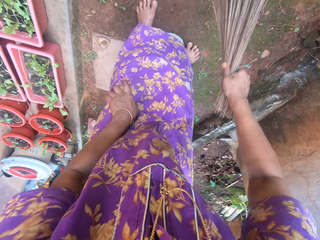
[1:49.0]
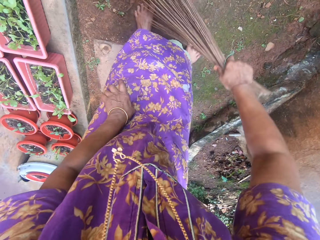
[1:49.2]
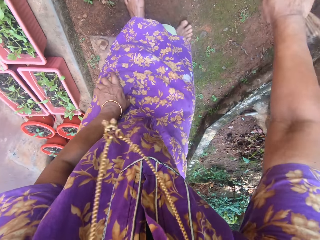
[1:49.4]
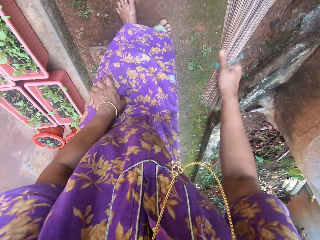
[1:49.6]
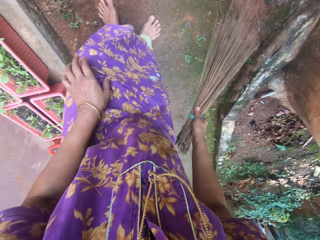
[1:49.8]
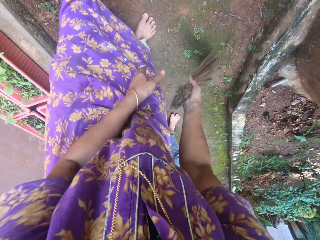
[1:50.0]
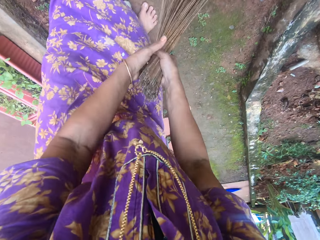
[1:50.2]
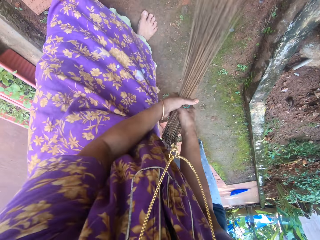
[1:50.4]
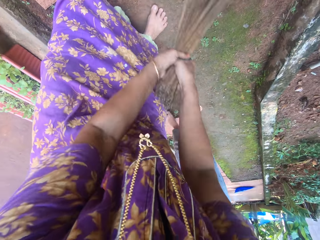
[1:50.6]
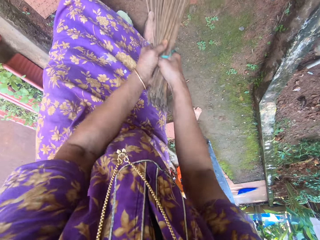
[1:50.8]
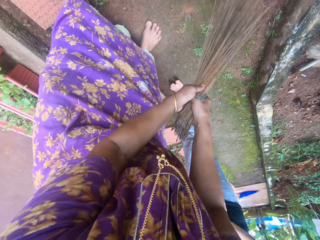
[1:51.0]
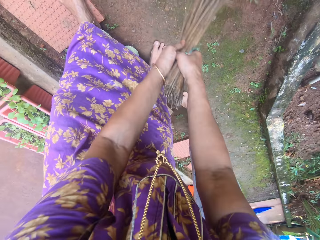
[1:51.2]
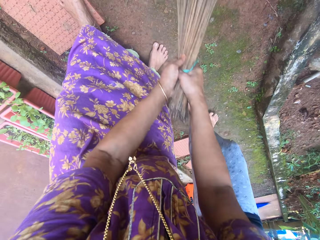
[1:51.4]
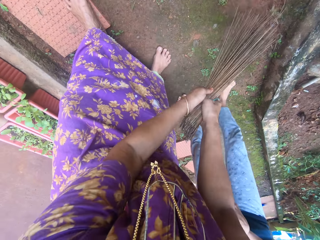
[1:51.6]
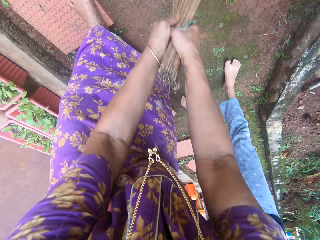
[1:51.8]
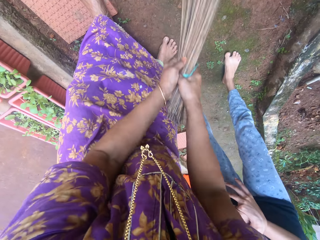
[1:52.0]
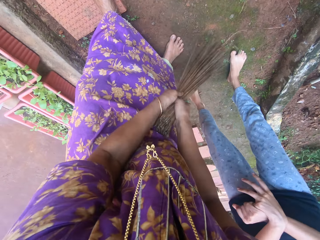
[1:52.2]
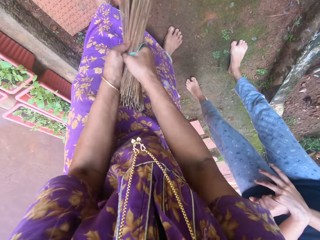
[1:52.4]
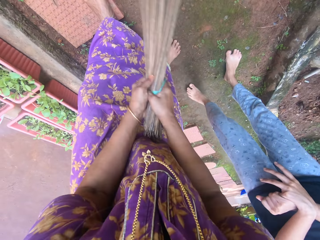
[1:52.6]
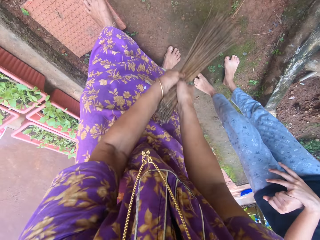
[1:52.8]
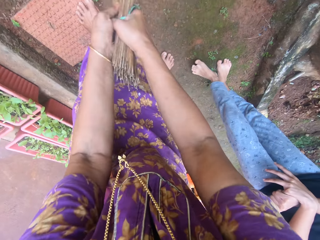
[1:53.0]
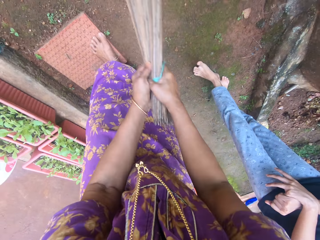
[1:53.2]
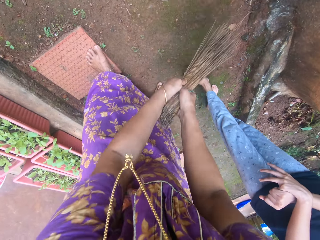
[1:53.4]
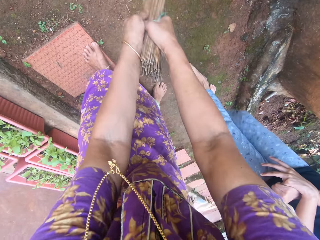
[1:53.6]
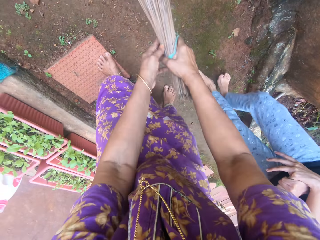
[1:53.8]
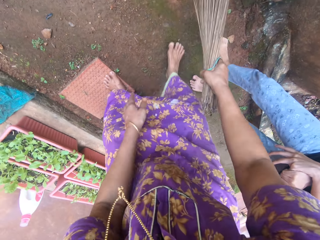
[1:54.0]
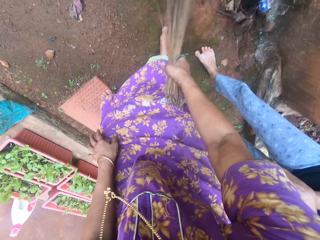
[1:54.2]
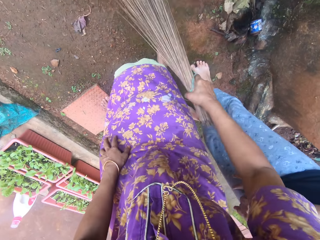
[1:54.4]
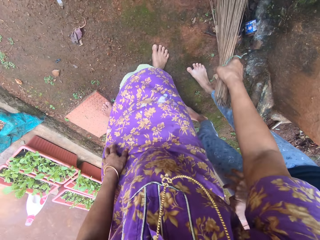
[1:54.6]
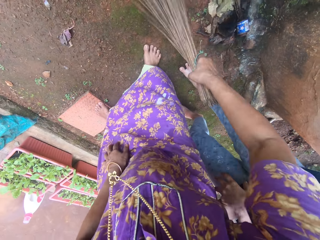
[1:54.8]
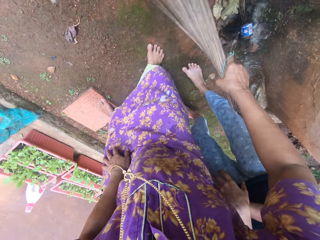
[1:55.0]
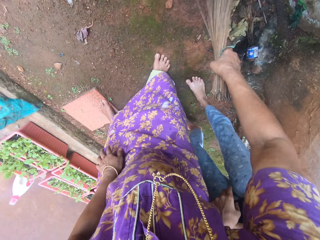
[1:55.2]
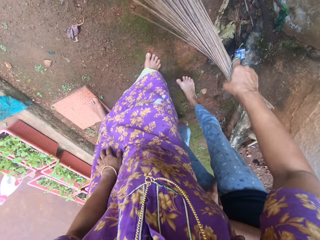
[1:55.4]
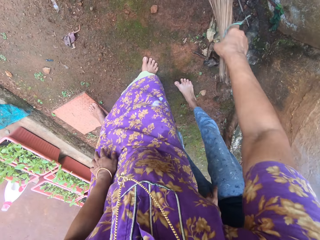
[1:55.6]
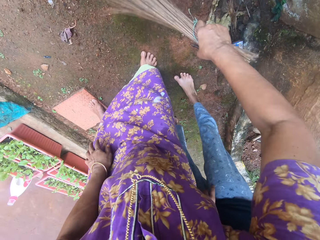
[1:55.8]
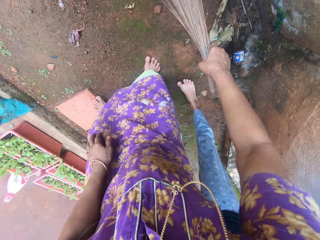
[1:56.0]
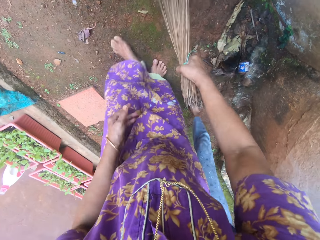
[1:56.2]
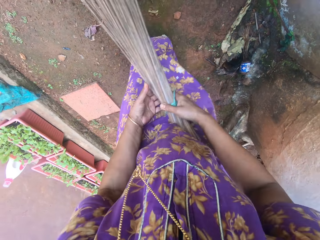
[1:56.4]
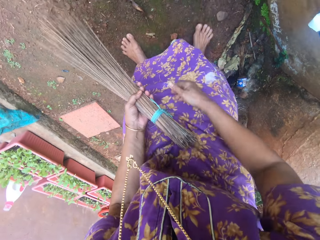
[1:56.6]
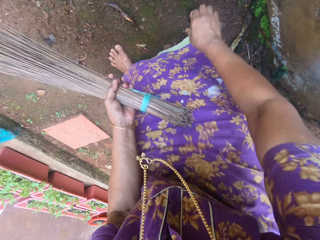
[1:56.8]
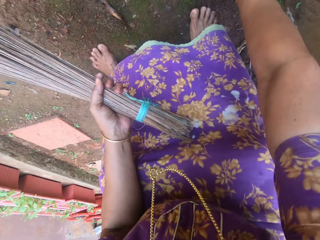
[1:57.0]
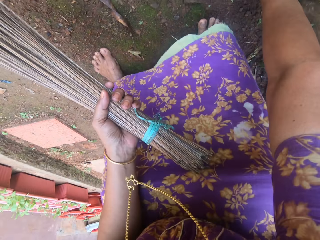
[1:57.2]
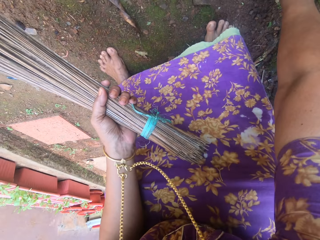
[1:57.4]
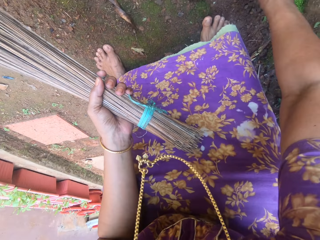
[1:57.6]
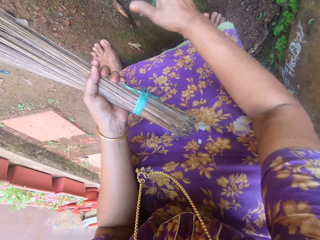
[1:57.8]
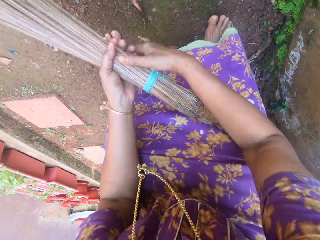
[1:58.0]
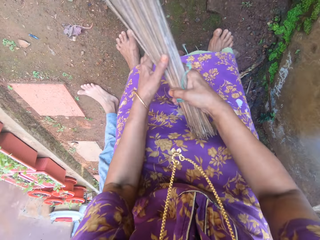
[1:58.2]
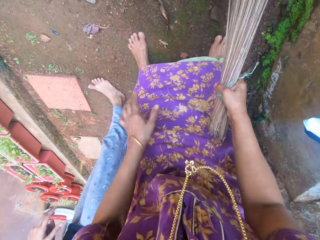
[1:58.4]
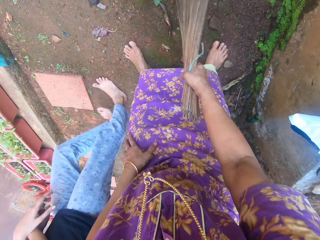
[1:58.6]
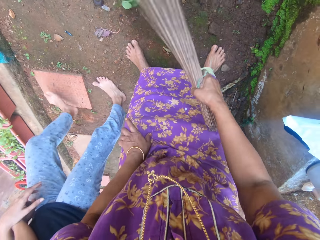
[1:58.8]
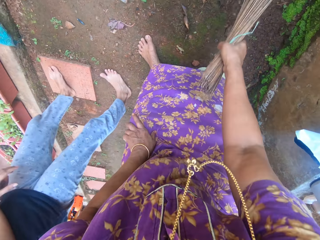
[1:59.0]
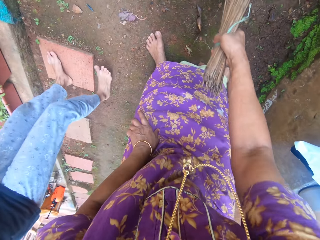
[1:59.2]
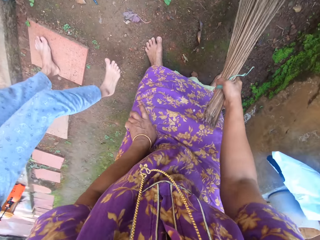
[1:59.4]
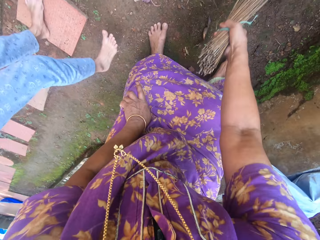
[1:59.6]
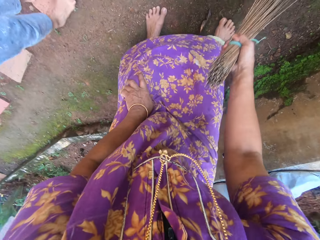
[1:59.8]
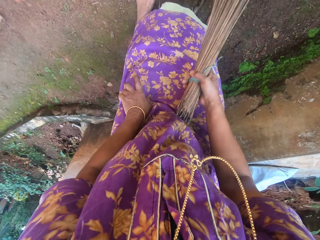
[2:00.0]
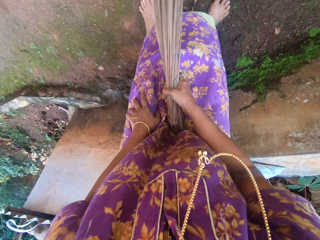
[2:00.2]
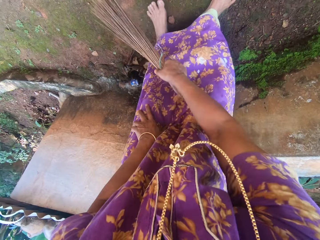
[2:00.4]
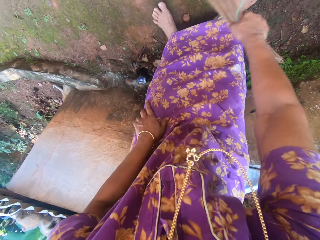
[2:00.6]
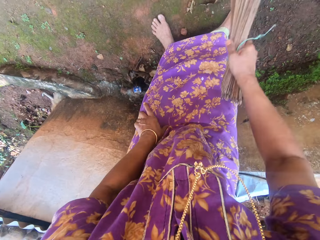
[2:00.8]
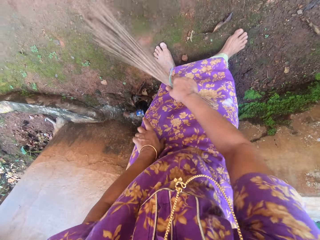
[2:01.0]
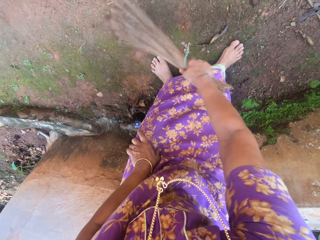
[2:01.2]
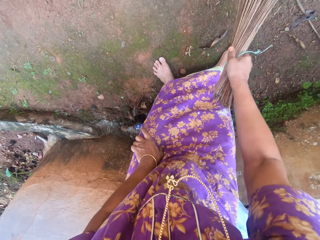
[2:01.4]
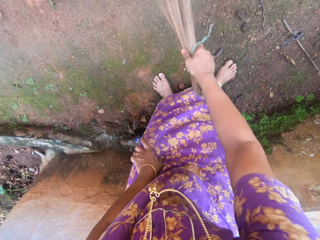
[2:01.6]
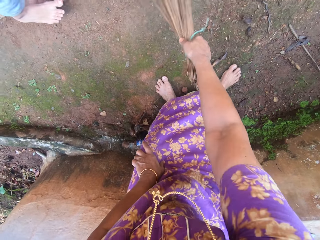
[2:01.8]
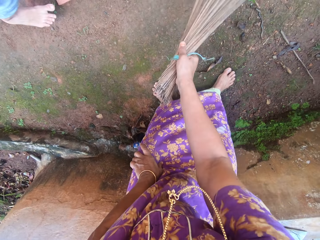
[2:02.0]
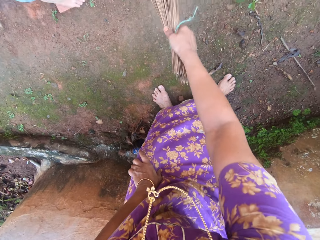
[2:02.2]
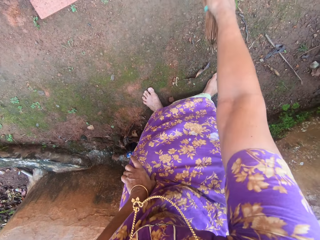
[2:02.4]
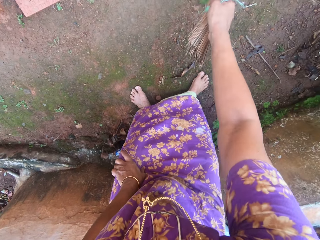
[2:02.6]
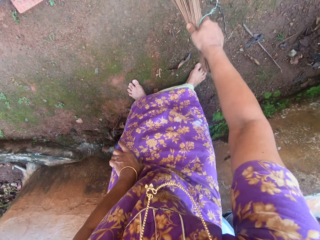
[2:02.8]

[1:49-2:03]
The camera wearer sweeps the floor of the compound with the broom in both her hands. A child walks along the camera wearer as she sweeps. The camera wearer moves her left hand from the broom. She sweeps. The child walks along the camera wearer as she sweeps. The camera wearer shifts the broom to her left hand. She uproots grasses or weeds from the ground in the flower bed with her right hand. She drops the weeds. She shifts the broom to her right hand. The child walks along the camera wearer as she sweeps. The camera wearer sweeps the floor of the compound with the broom in her right hand.

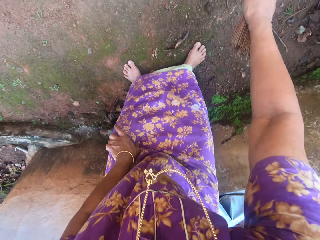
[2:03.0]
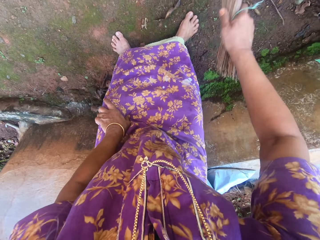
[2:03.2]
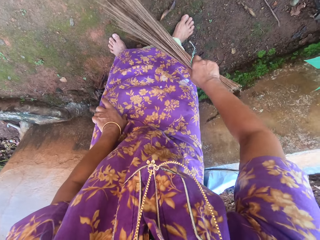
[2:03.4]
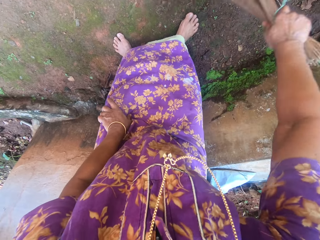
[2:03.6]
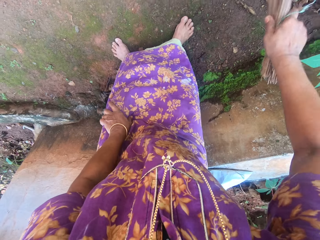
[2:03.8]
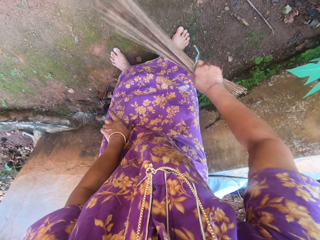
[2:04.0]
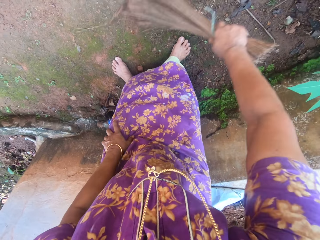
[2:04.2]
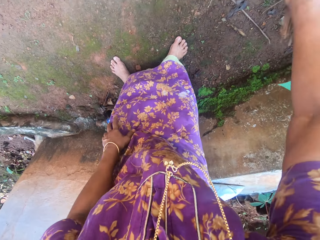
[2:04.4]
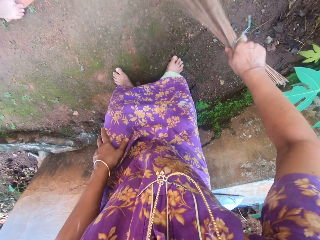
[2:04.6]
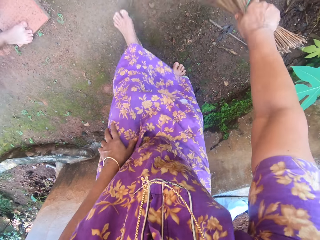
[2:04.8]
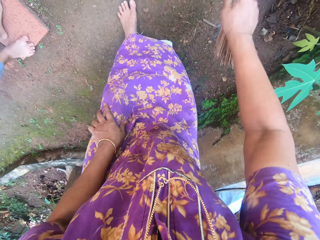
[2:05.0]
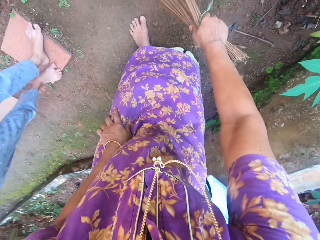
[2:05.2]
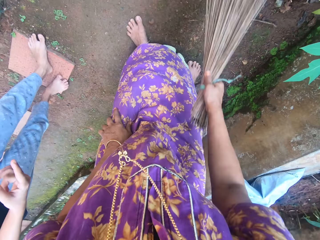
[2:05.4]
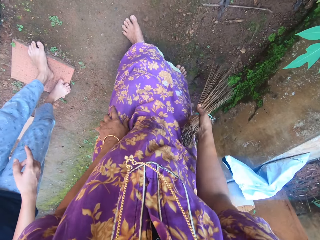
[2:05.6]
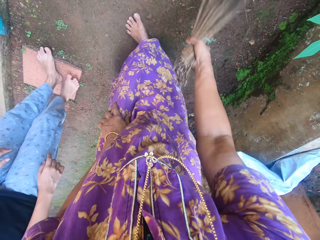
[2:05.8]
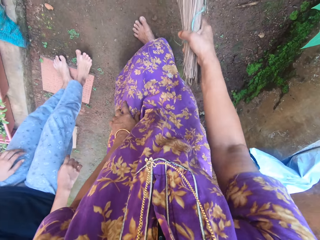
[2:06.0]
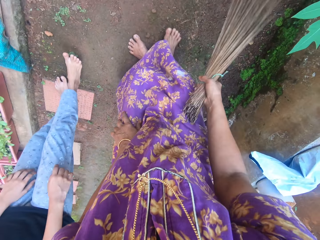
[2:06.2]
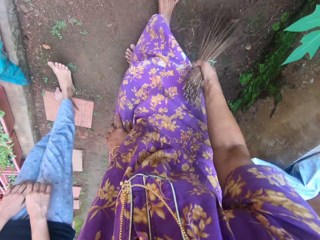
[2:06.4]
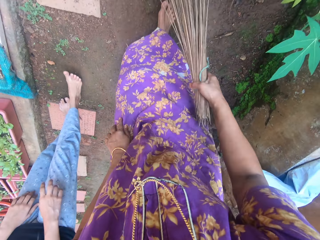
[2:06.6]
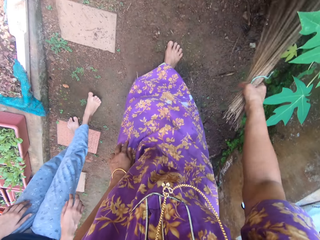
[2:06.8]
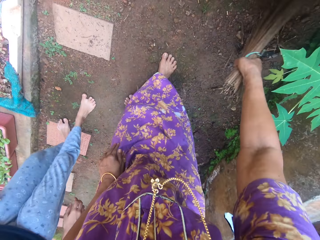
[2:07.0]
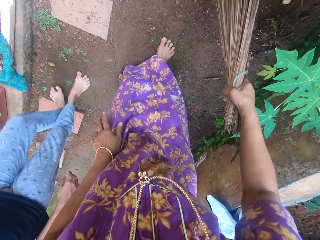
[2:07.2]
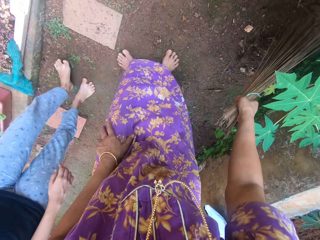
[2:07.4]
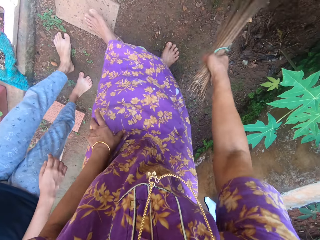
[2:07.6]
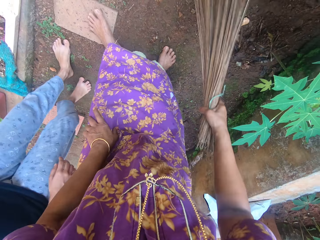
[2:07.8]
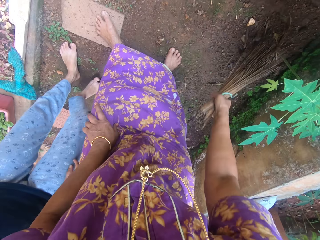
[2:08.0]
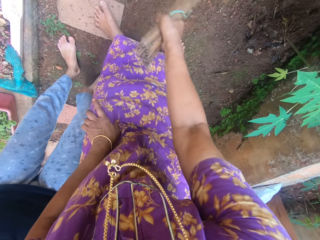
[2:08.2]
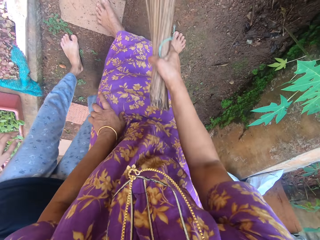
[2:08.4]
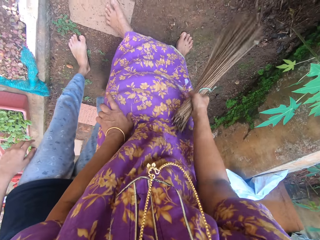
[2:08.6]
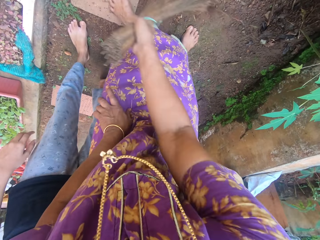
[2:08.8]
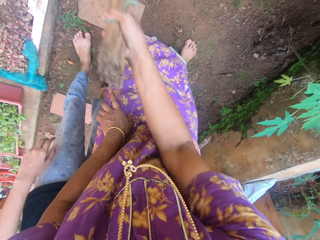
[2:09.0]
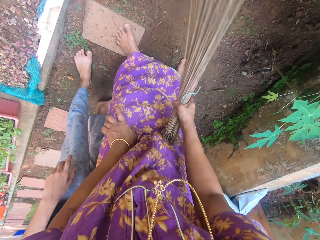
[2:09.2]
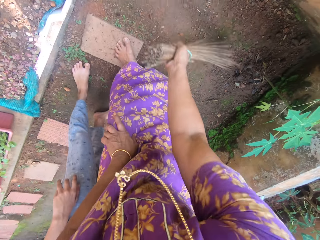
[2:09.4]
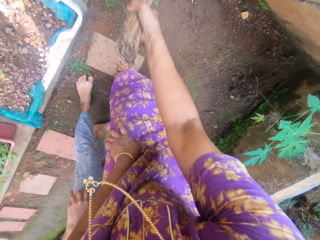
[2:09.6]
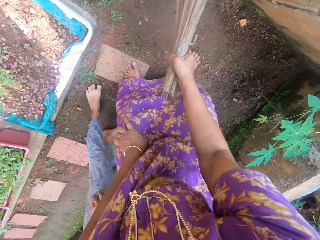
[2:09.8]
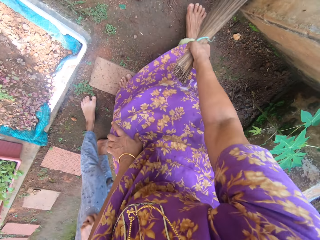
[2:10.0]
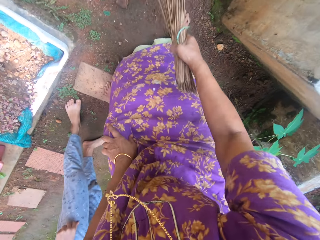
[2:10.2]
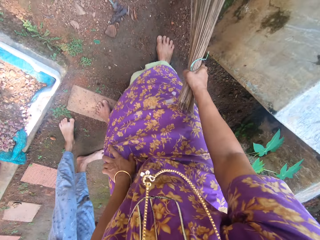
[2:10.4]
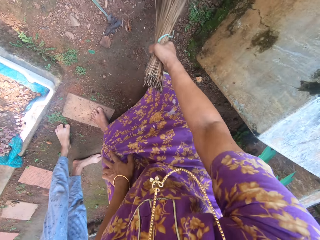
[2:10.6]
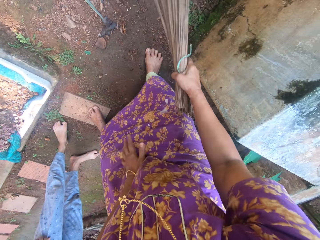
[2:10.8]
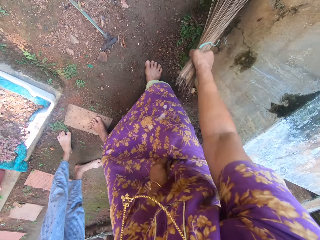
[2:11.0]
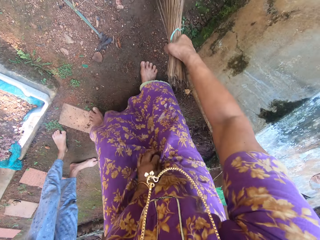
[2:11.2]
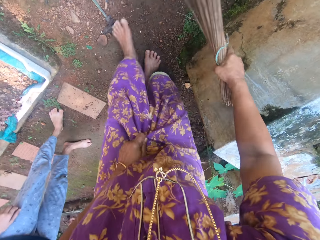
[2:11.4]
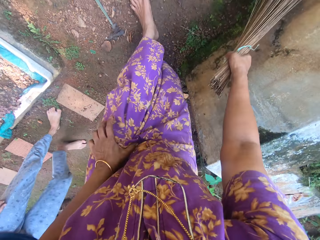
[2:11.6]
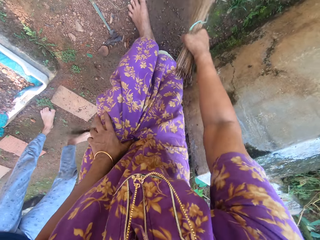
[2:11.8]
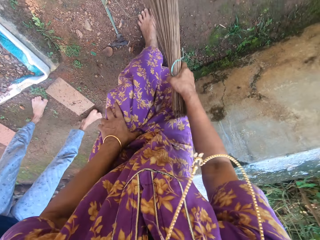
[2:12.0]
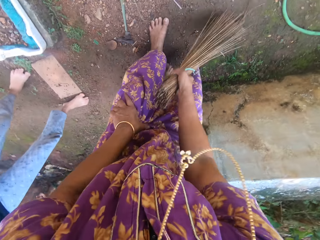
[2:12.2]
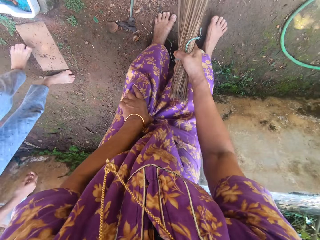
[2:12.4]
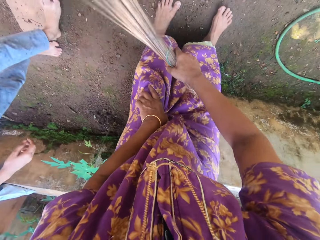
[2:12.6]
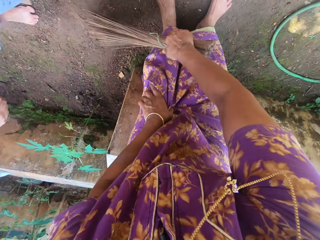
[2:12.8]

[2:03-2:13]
The camera wearer discusses with the girl.
